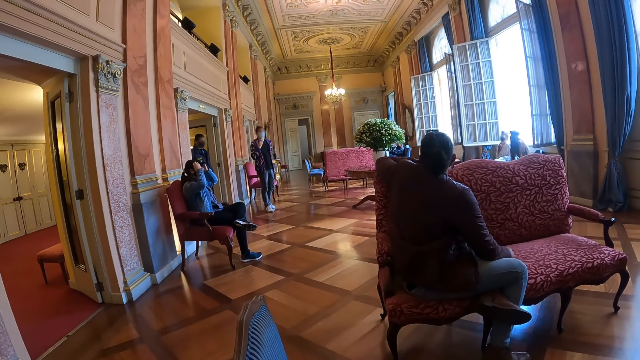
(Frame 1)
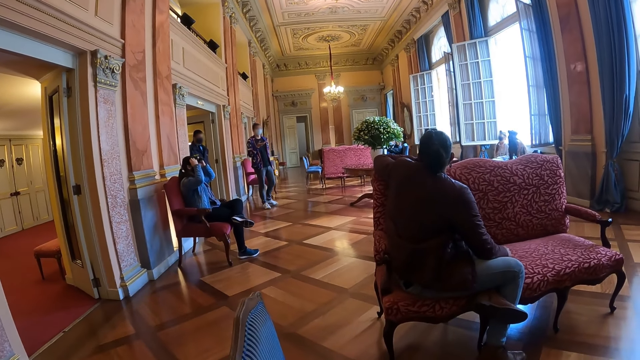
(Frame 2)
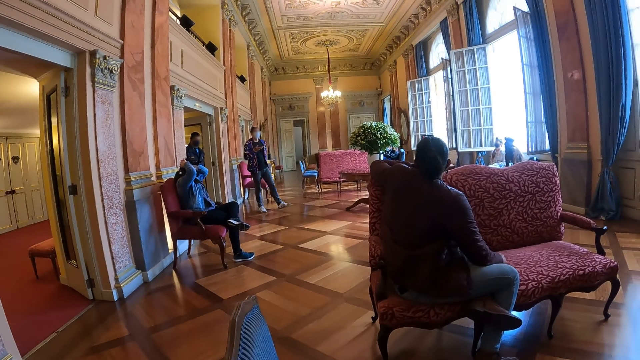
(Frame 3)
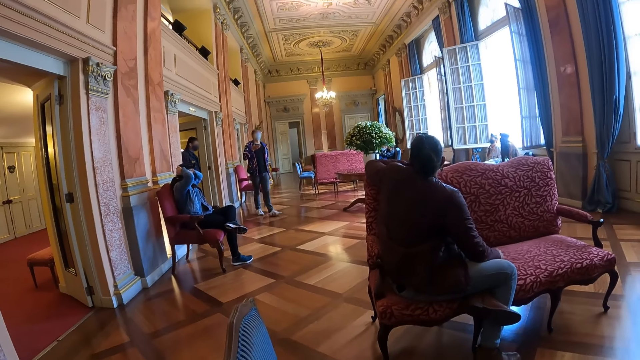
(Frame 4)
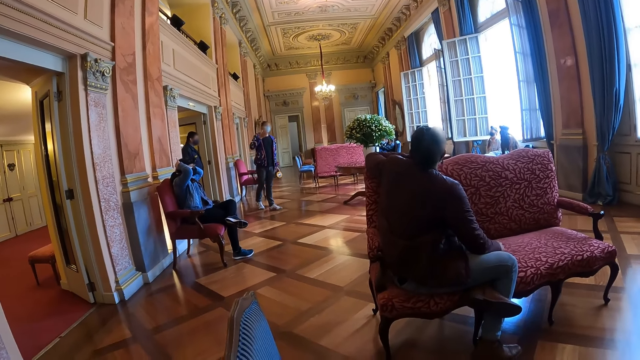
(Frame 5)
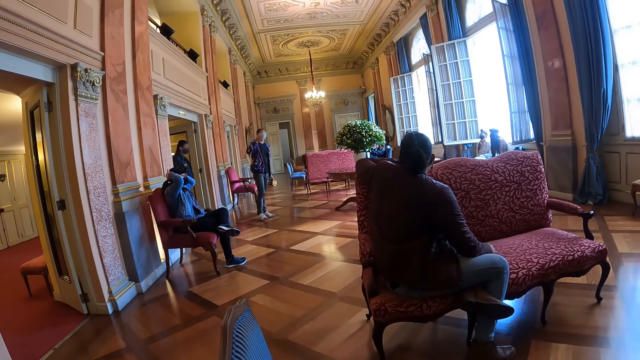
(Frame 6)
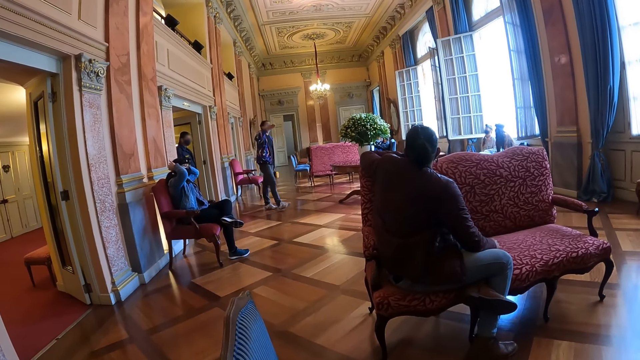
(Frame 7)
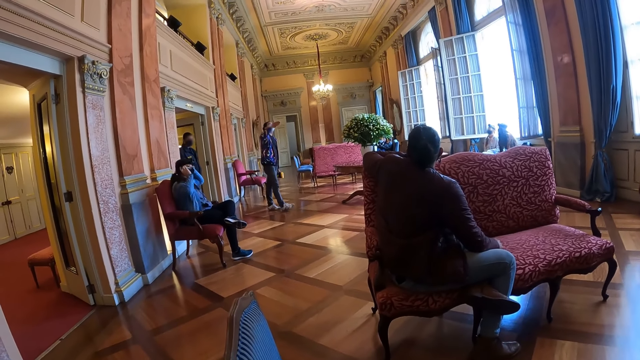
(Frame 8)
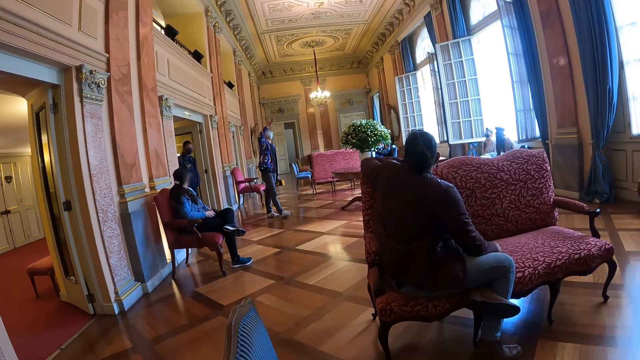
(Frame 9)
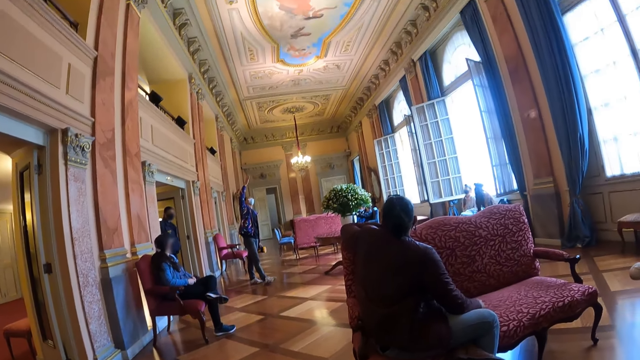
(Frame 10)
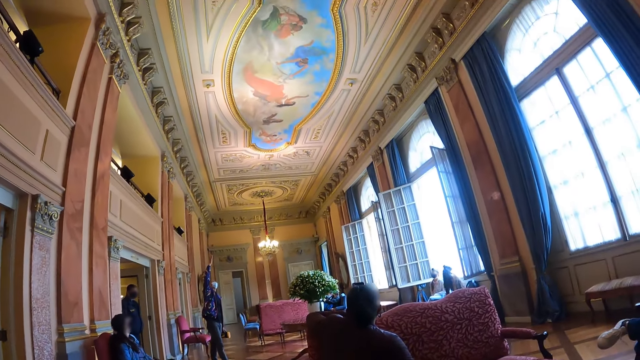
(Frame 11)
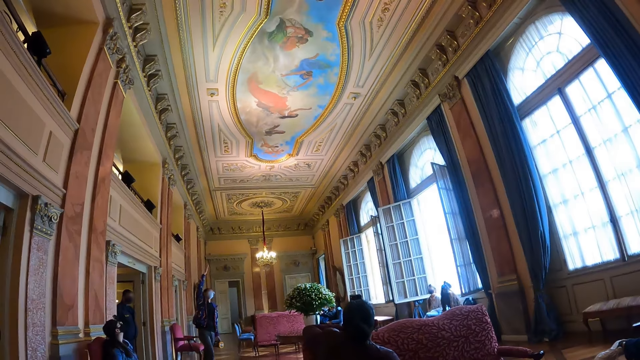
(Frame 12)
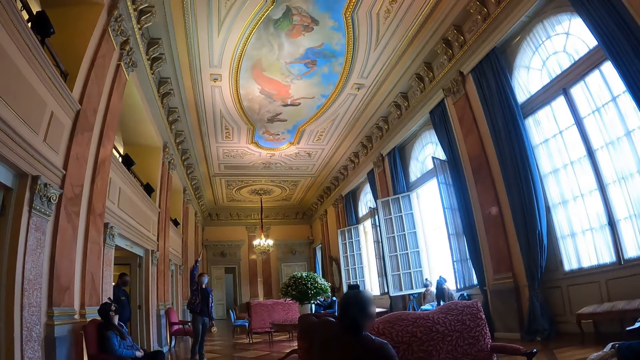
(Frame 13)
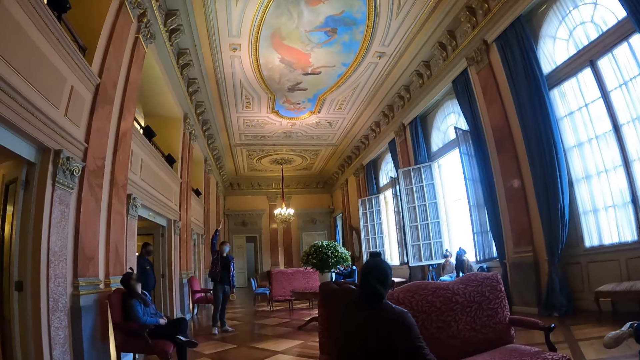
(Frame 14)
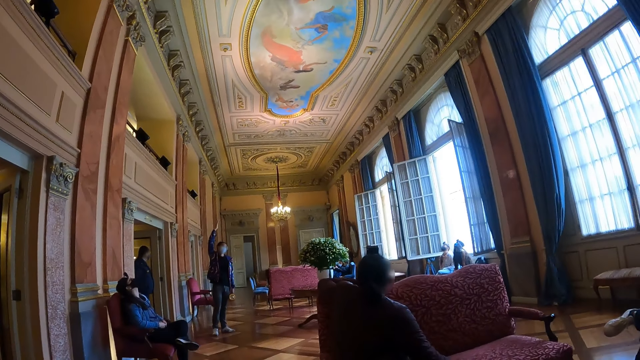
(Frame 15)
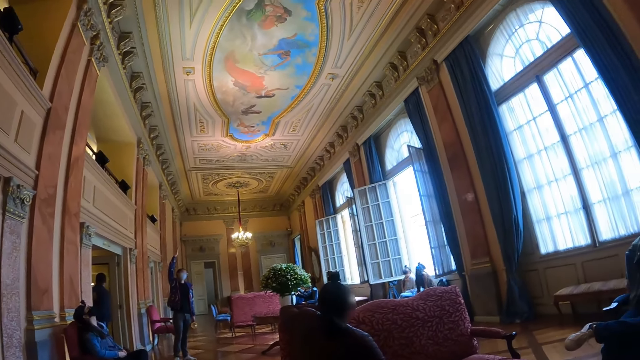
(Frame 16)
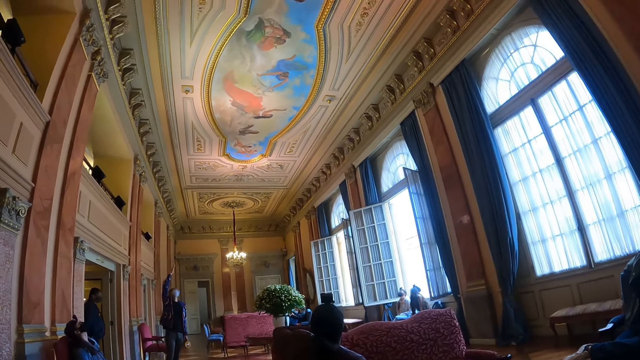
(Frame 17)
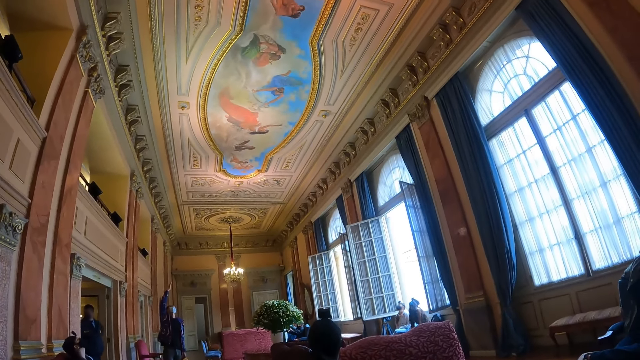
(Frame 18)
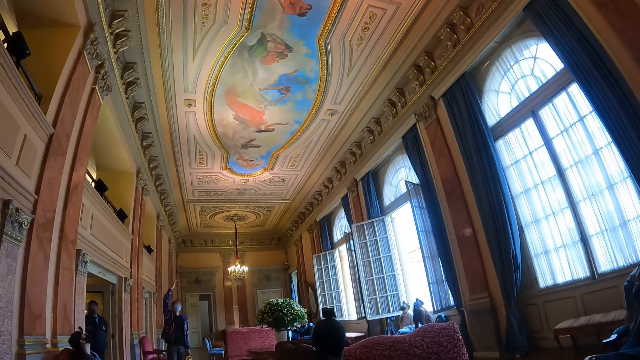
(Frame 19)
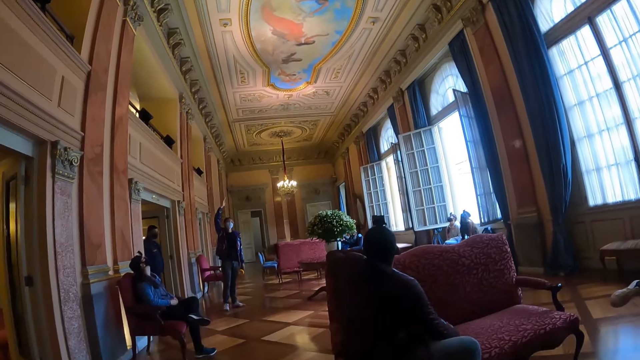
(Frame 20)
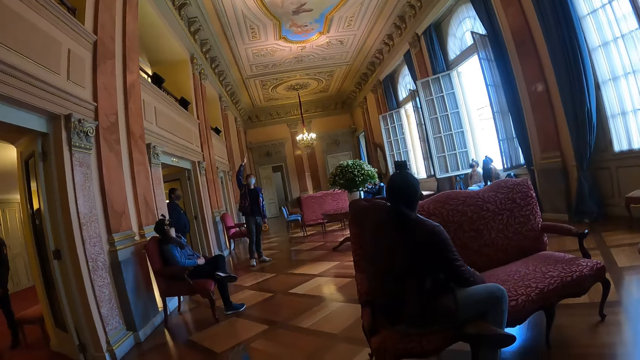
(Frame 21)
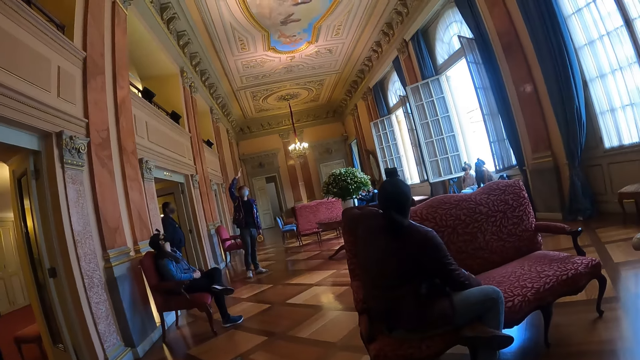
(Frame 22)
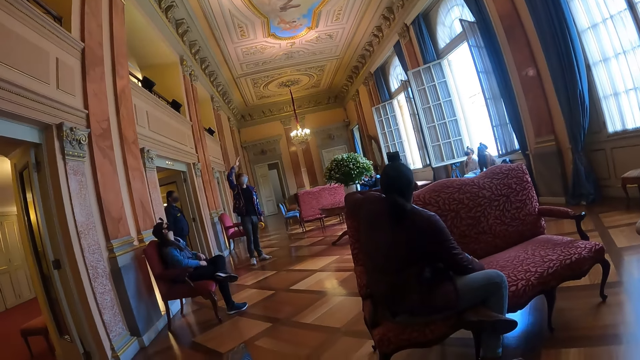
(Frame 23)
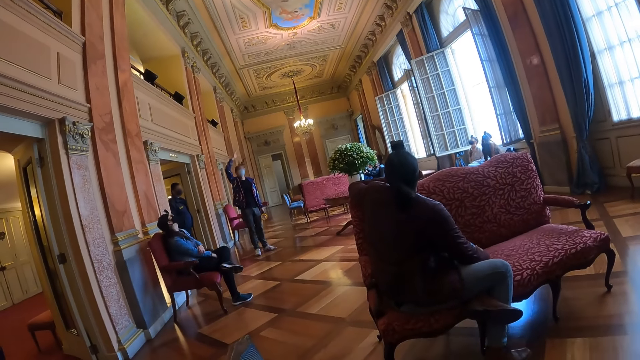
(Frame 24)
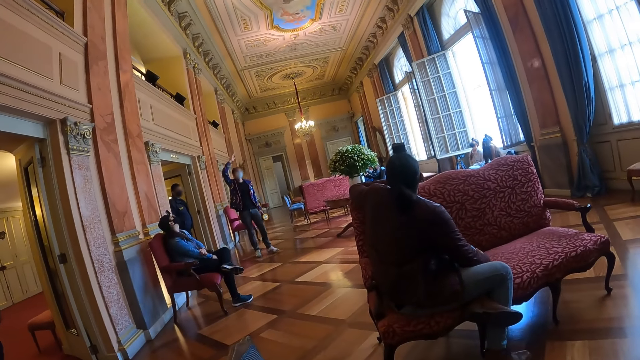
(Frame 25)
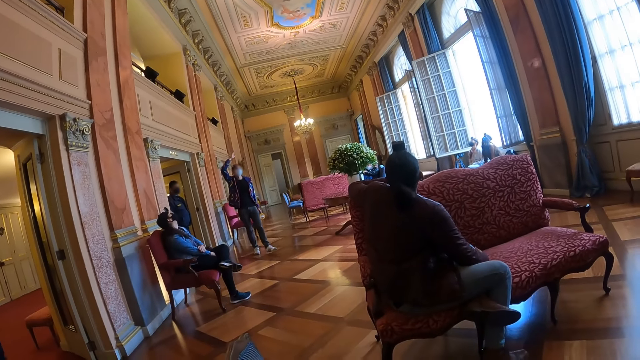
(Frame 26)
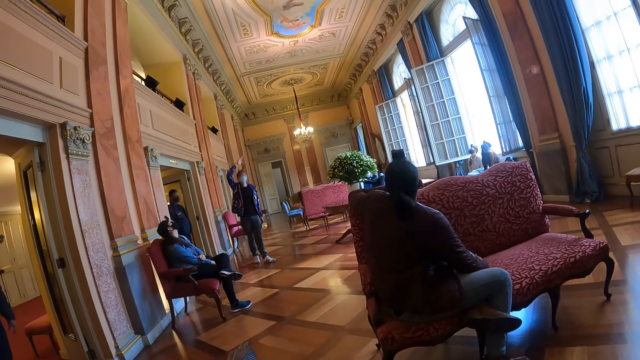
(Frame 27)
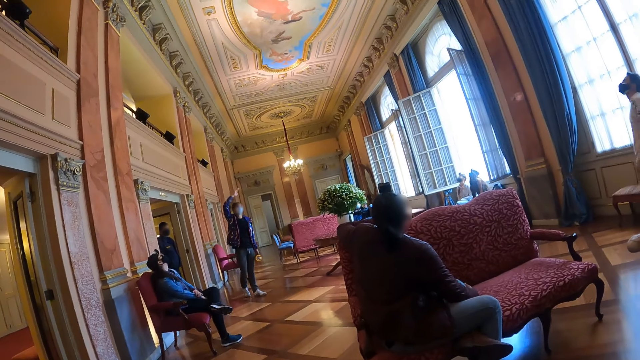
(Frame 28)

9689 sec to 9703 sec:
Someone holds her head. A lady talks to the people in the hall. The camera wearer looks up. They look around in the hall. They listen to the lady.

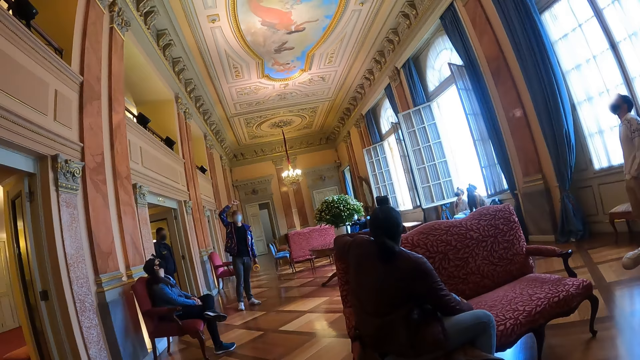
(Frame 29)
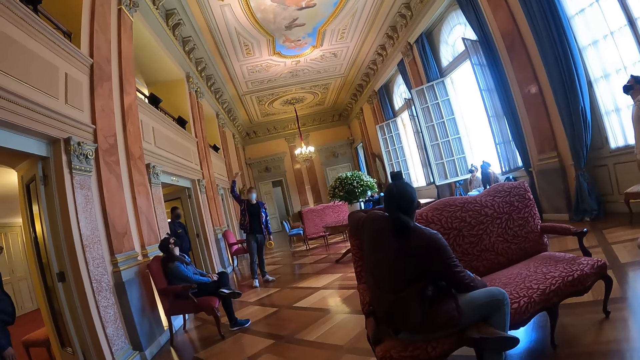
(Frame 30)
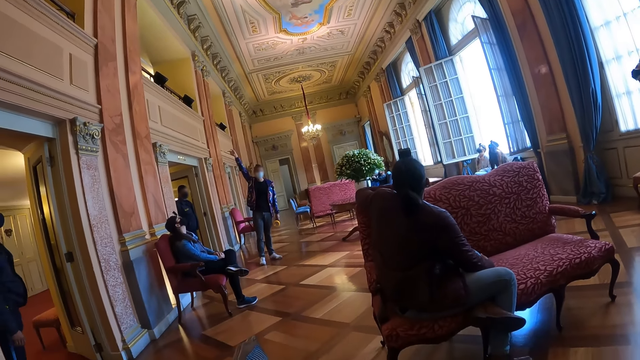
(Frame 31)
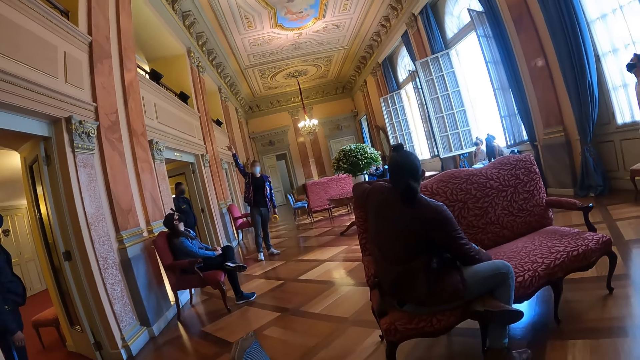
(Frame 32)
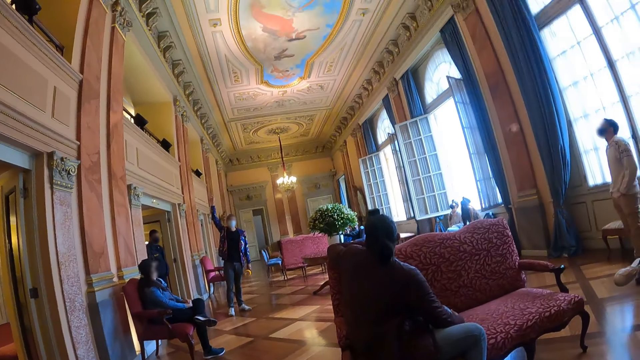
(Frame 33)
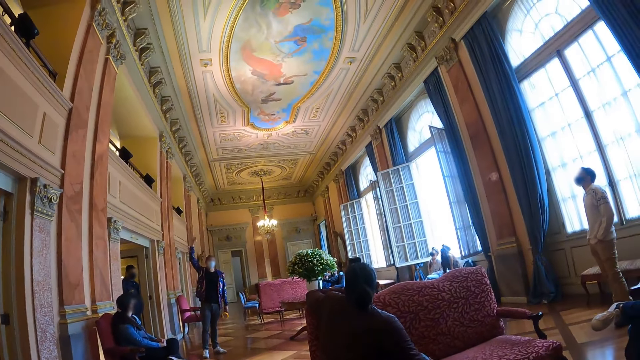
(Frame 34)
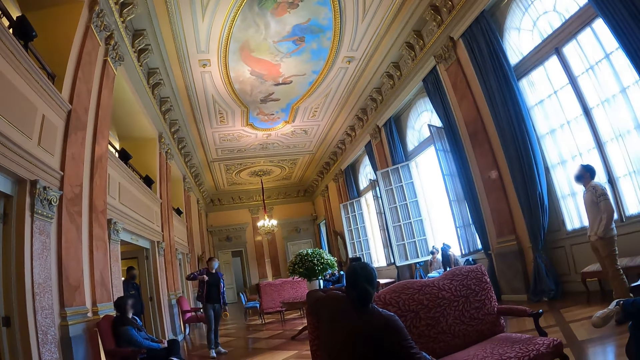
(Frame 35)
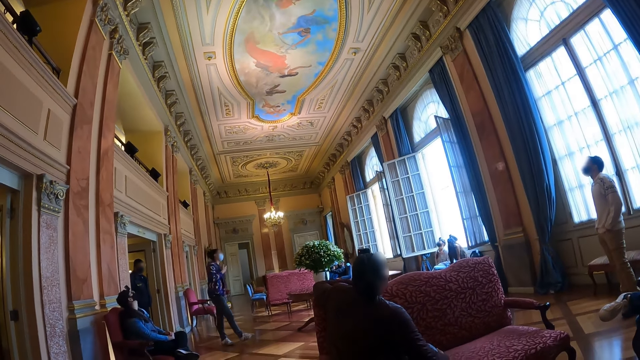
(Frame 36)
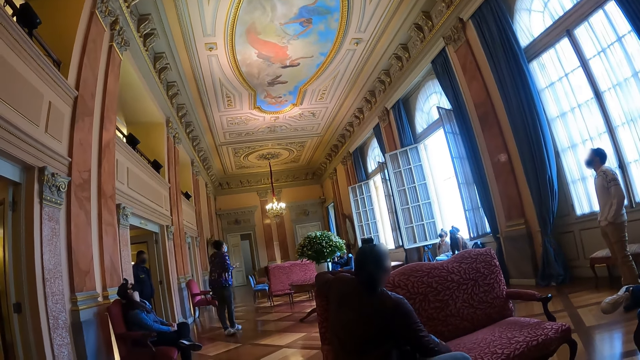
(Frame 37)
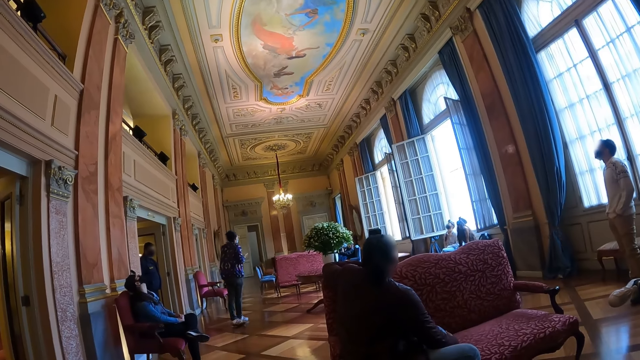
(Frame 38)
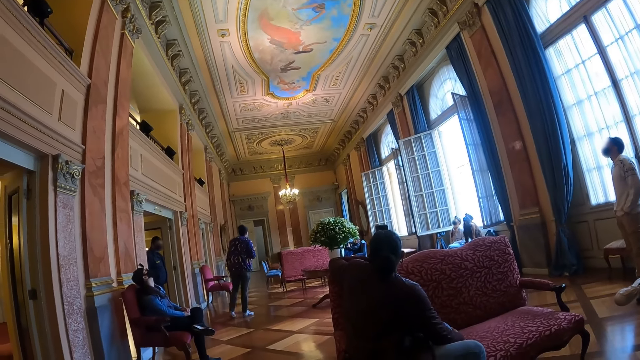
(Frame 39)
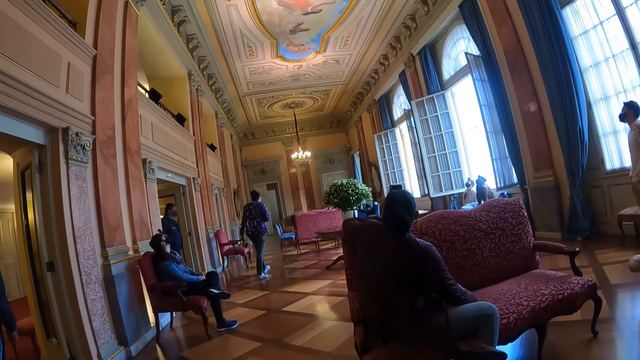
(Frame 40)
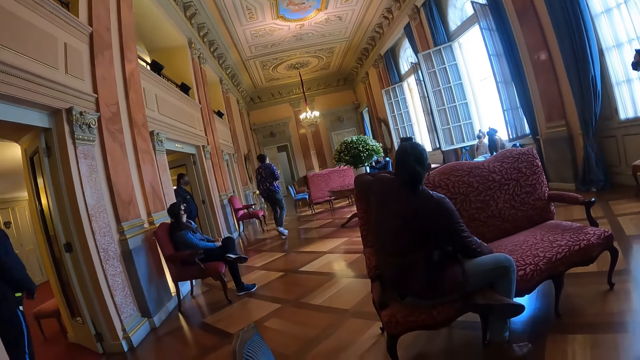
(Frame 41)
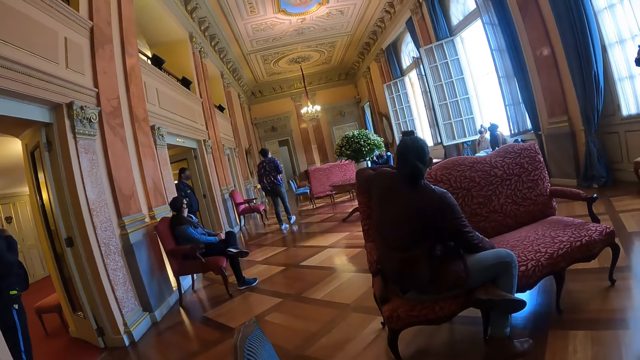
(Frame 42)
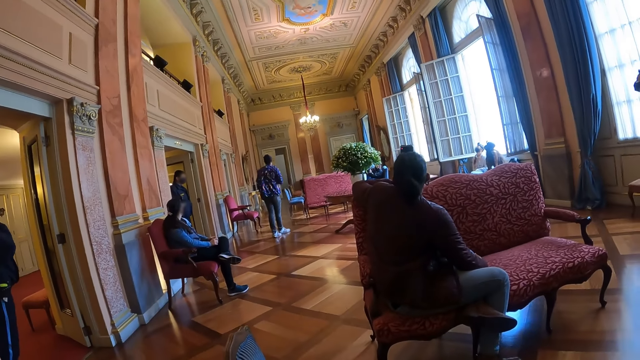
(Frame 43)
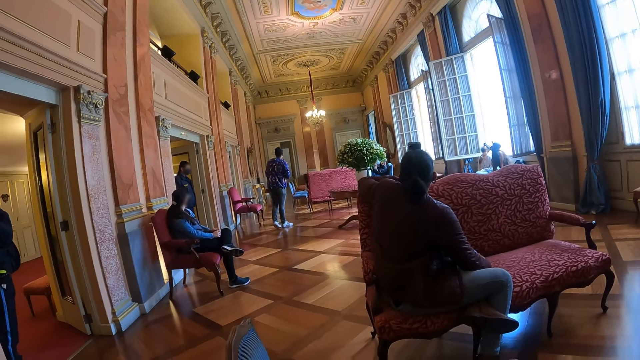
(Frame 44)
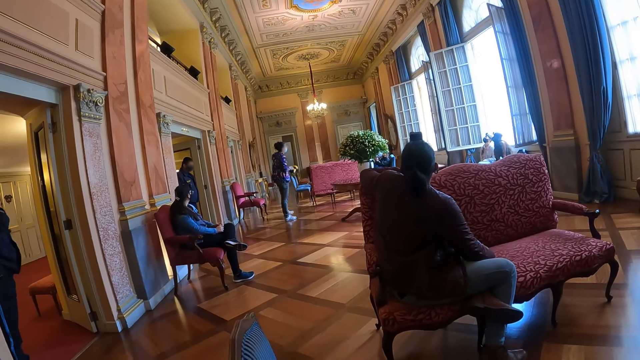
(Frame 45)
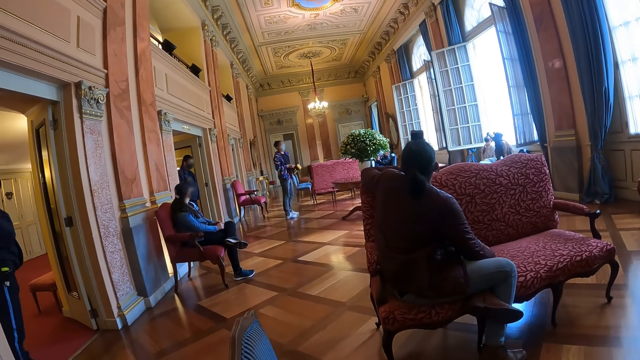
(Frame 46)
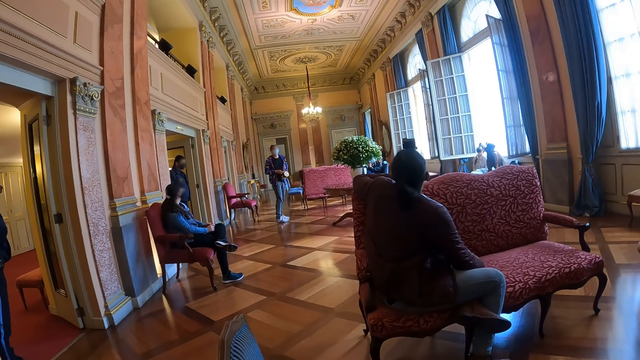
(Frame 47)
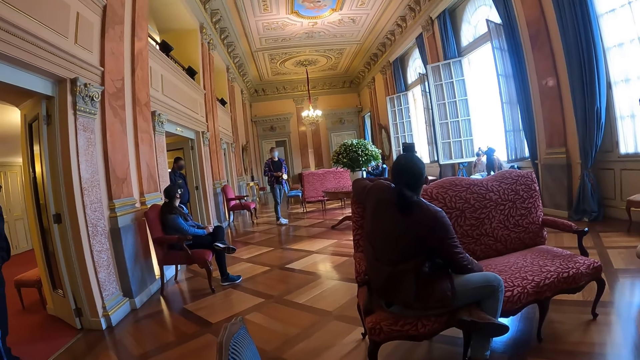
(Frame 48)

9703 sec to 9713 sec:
Someone talks to the people in the hall.
